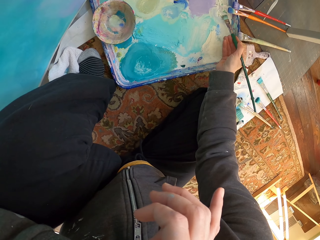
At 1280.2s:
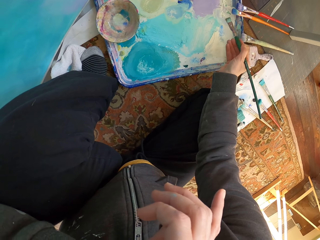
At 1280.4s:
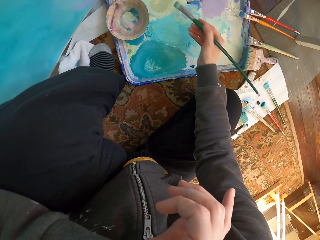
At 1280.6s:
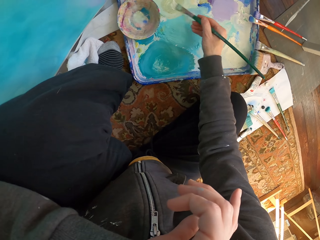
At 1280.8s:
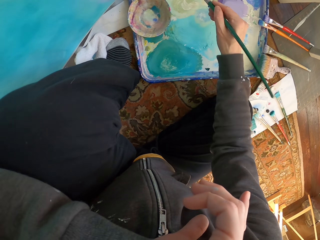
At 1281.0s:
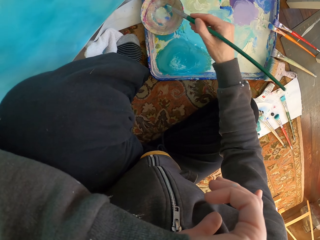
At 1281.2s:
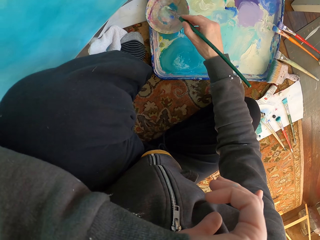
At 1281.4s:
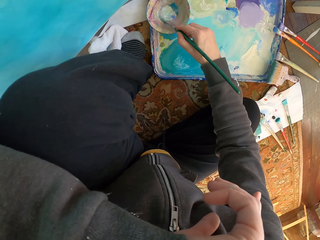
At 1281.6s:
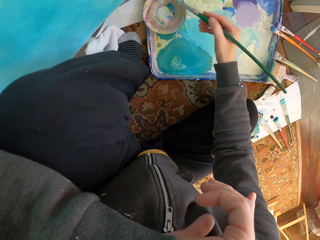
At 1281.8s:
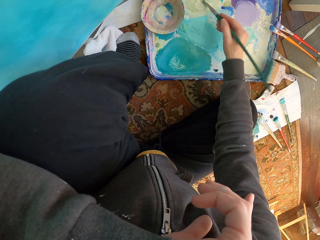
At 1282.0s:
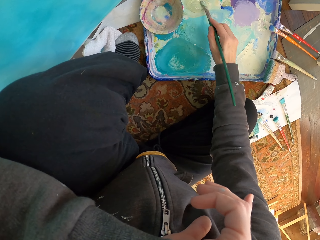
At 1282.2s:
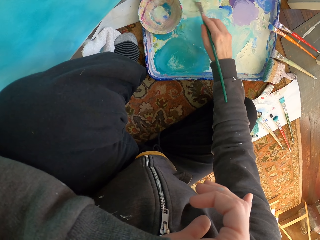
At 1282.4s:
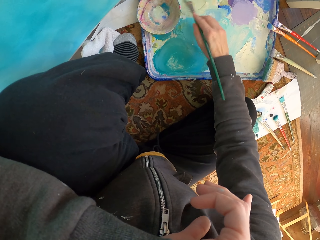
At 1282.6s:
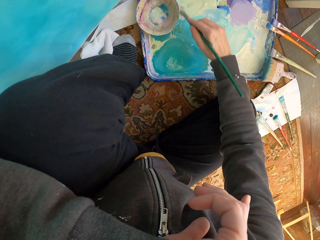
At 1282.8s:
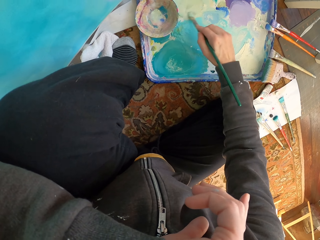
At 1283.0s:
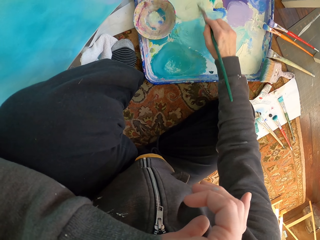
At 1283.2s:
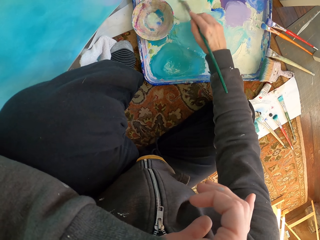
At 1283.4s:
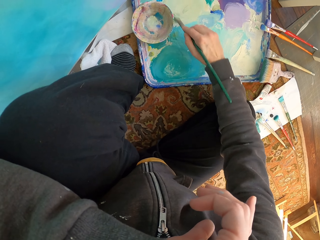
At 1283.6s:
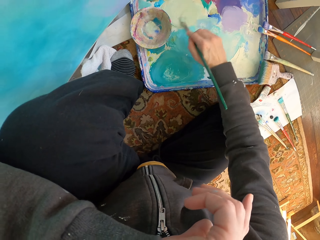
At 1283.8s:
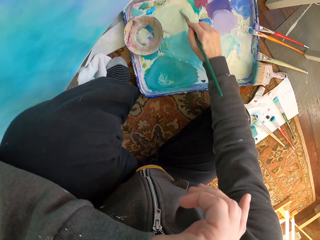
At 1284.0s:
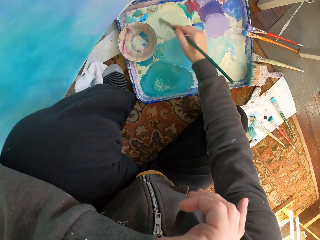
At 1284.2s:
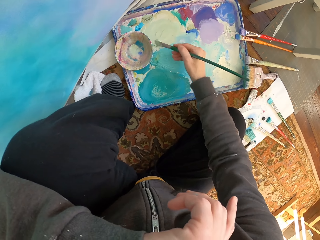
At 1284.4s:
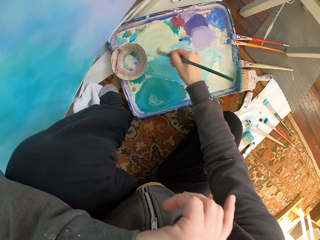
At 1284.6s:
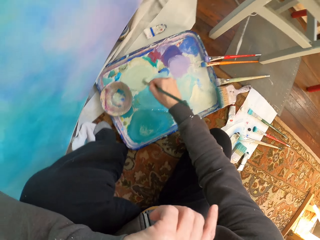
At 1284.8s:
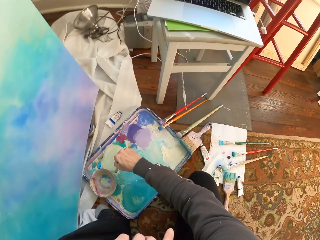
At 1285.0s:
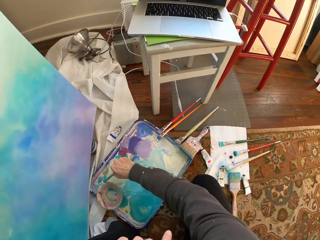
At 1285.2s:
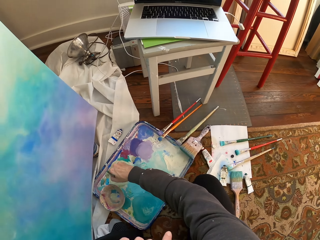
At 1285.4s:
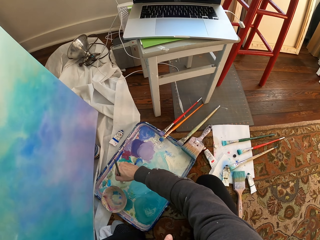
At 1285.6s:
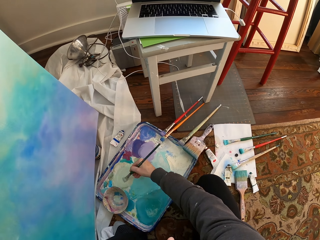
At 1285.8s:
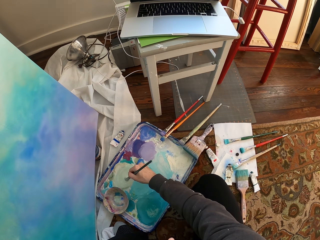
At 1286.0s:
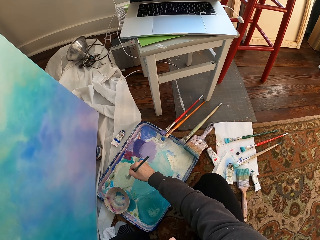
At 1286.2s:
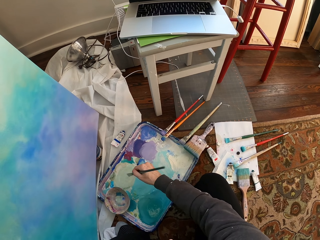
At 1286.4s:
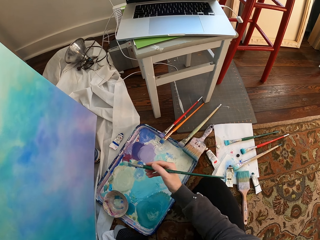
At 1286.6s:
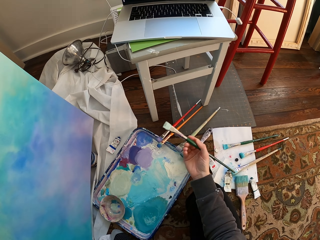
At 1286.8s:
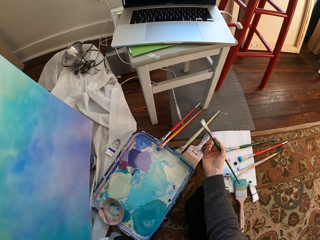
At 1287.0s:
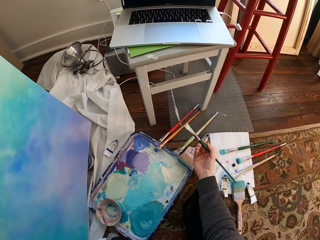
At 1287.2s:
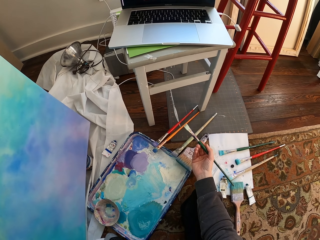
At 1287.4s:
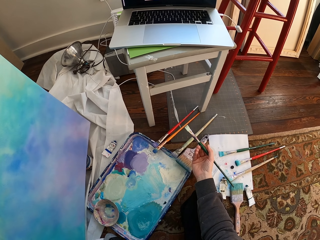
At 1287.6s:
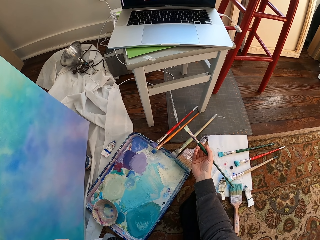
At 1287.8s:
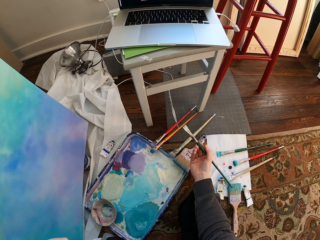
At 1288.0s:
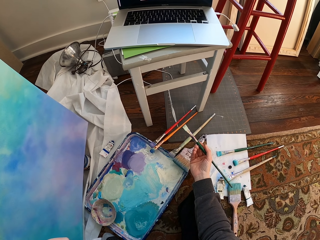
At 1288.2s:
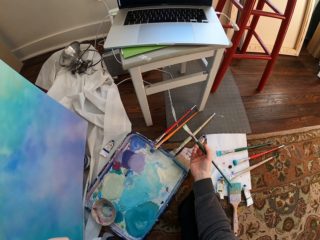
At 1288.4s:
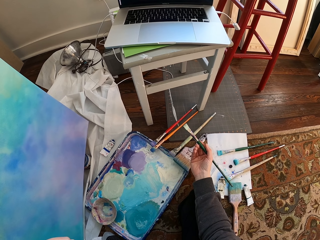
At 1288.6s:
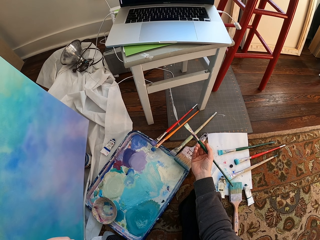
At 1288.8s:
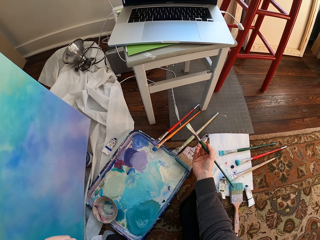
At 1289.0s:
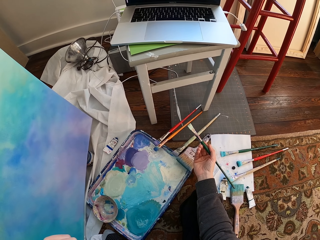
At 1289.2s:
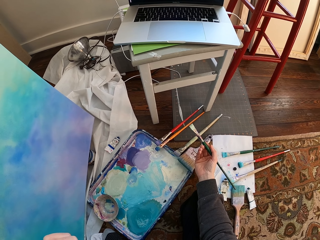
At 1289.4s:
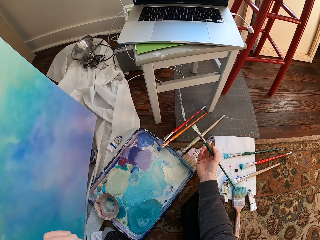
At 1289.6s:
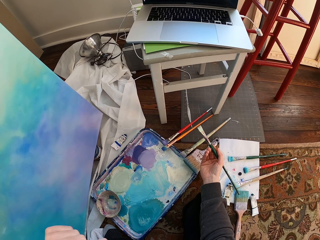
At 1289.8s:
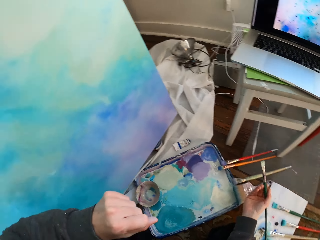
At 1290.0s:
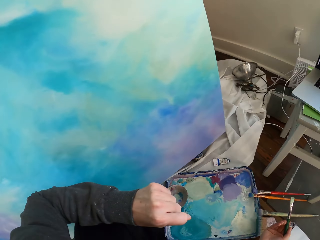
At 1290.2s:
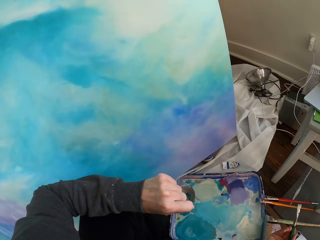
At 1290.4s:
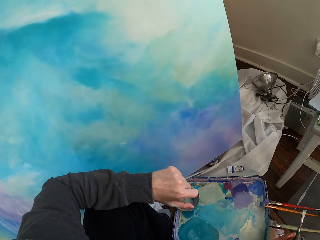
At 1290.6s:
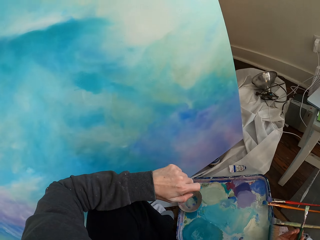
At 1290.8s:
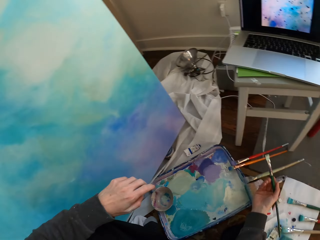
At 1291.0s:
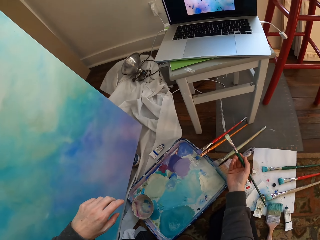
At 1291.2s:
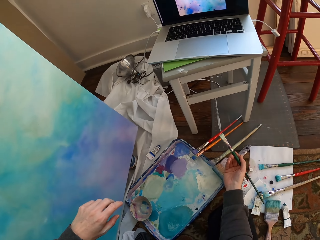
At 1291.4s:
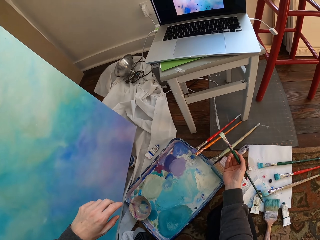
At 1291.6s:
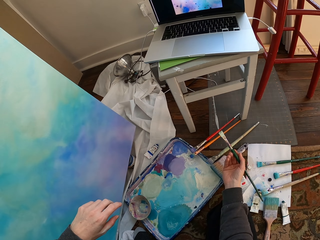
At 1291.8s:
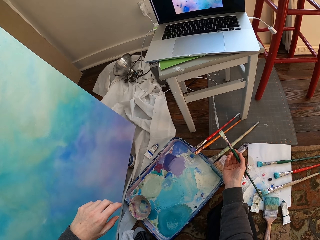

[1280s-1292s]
The camera wearer picks paint with a brush. They pick paint with the brush again. They dip the brush in varnish. They mix the varnish with paint with the brush. They hold the brush upright. They look at a laptop.

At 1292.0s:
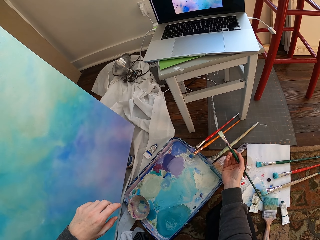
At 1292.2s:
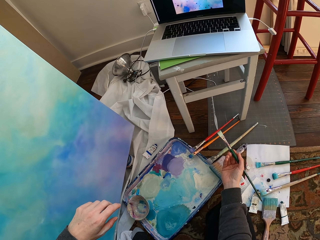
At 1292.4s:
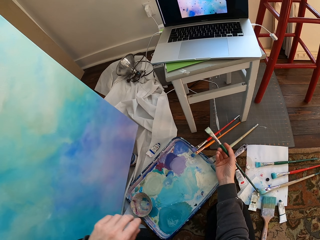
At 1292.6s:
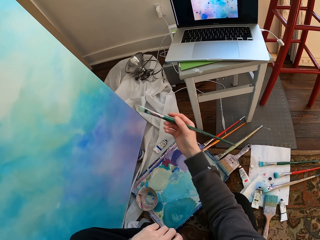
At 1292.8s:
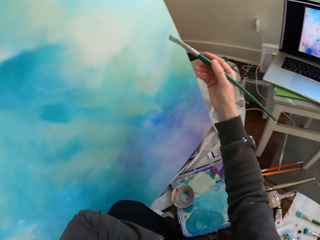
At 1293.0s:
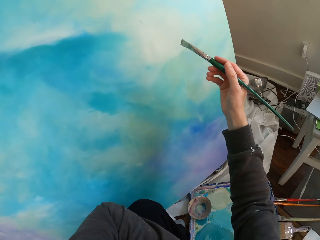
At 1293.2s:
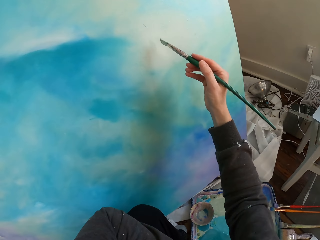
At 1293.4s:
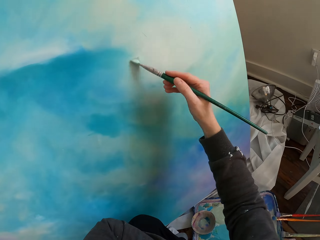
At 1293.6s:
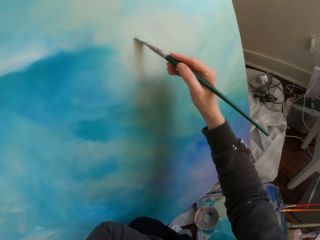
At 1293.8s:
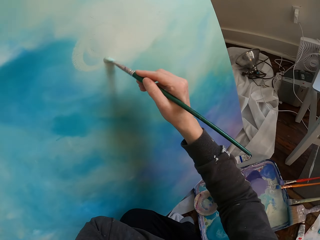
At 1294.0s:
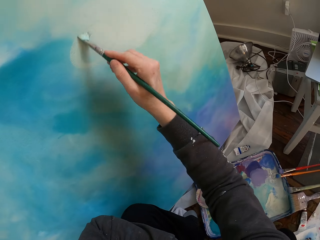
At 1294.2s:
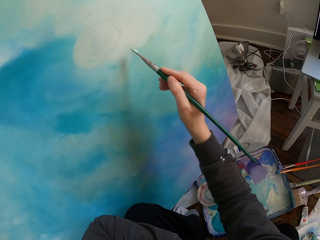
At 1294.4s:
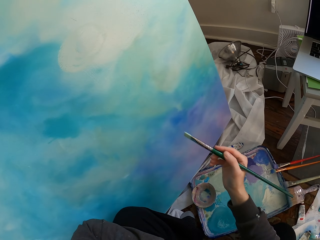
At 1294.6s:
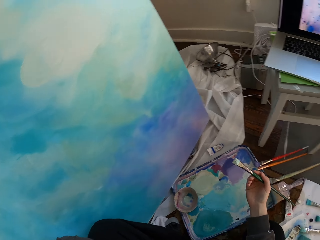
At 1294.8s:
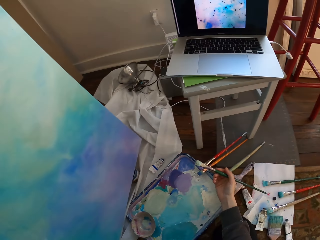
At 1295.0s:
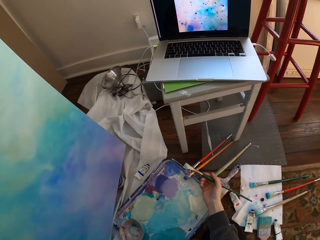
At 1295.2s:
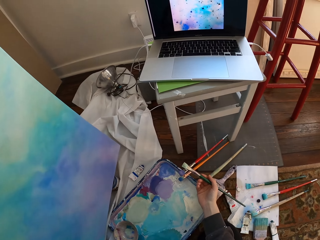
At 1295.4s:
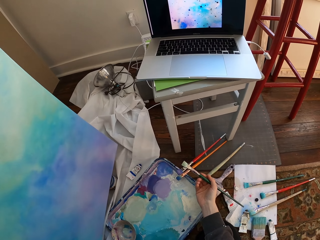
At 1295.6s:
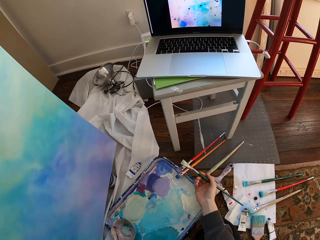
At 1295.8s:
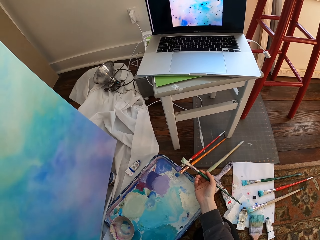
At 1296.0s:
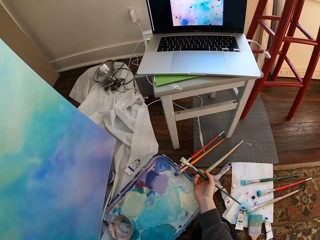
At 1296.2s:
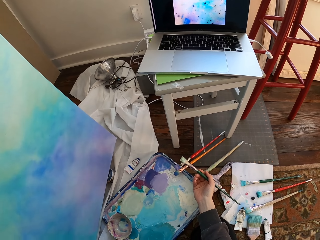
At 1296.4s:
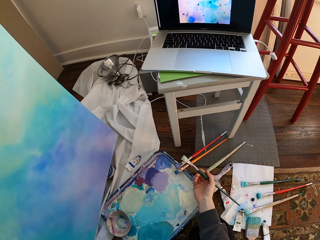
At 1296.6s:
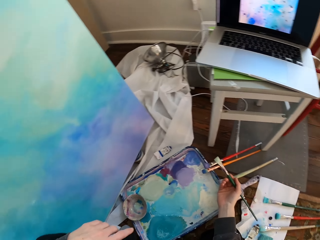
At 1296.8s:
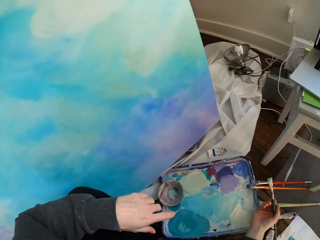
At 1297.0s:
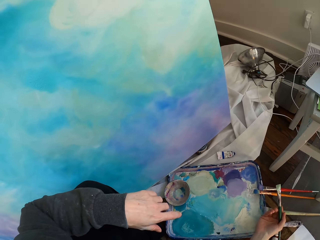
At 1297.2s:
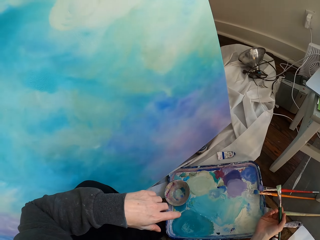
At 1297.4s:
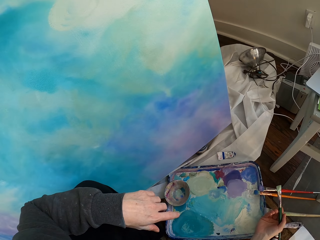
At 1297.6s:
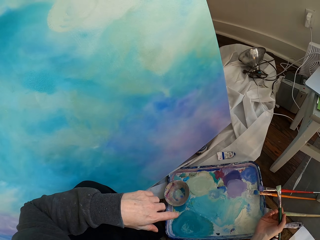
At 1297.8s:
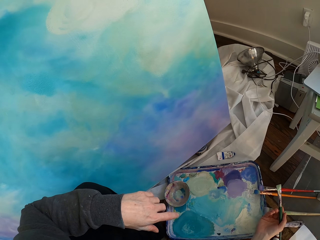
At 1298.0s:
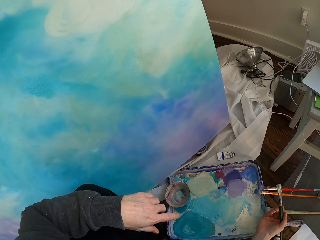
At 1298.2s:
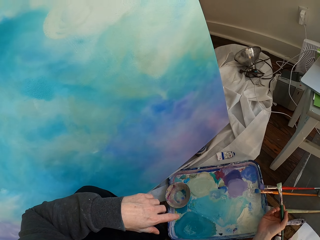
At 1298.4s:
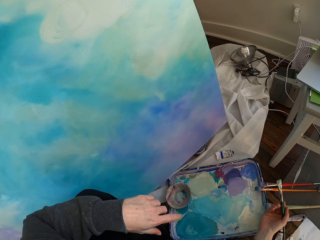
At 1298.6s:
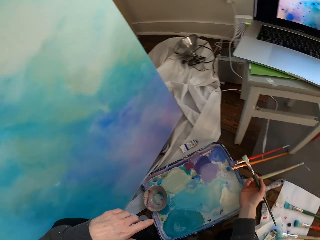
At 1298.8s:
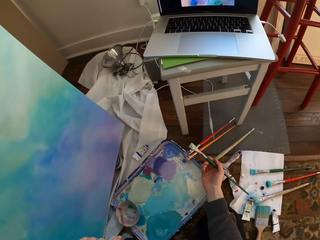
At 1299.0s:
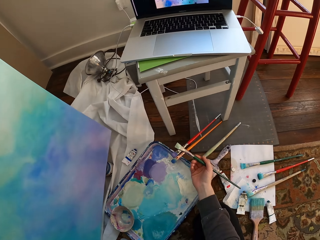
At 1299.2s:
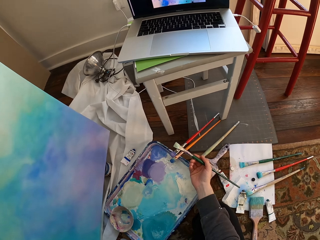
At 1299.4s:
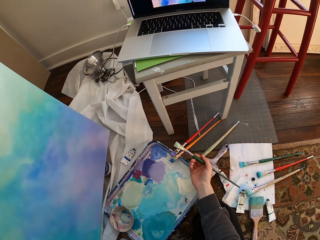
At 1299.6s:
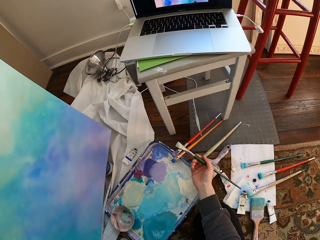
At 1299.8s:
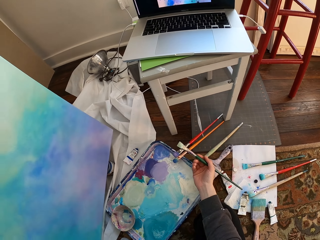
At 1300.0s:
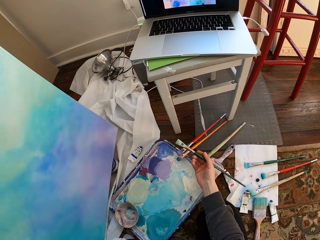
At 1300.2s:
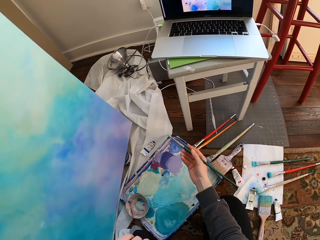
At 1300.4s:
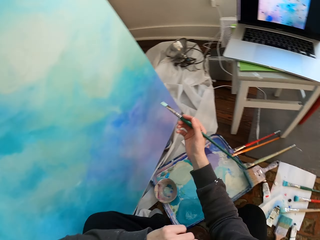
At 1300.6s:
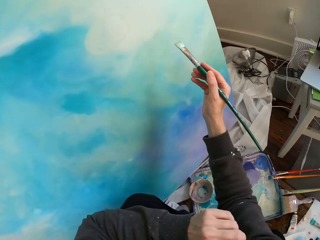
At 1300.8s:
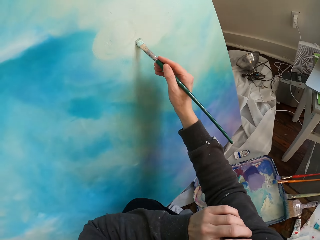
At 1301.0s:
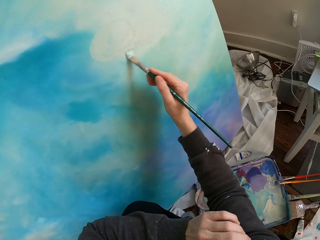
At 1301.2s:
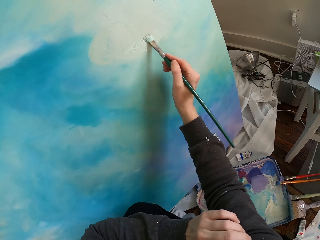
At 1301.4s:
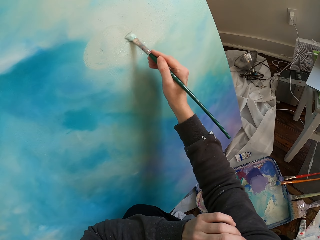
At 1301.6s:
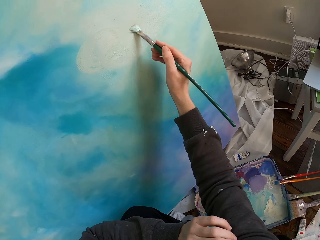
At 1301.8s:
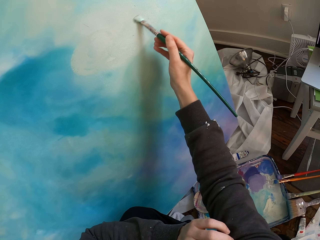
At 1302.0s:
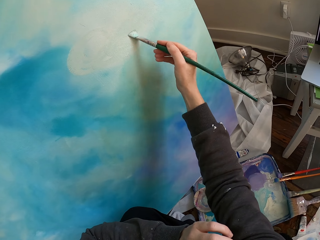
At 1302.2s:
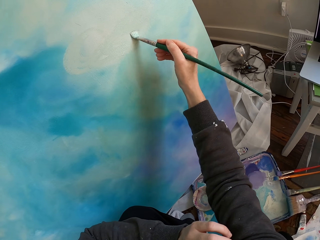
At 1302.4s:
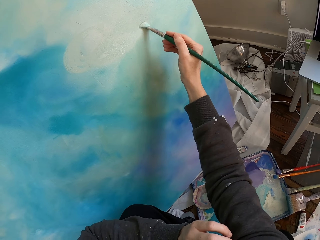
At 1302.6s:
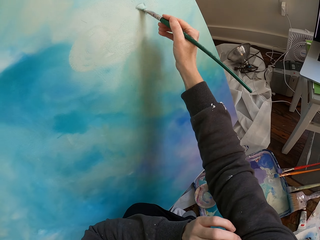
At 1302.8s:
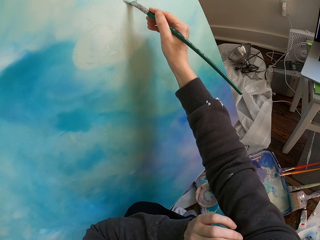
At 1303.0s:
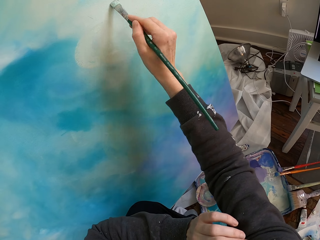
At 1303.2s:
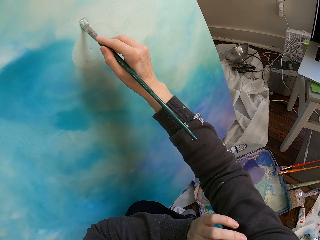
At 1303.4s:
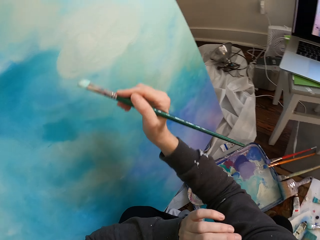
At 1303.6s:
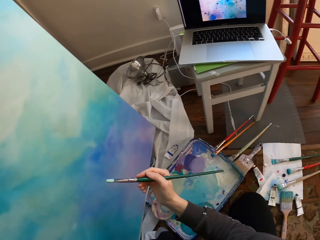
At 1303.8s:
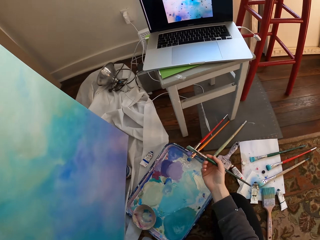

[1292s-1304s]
The camera wearer paints the wall with the brush. They look at a laptop. They look at a painting. They look at the laptop. They paint.
